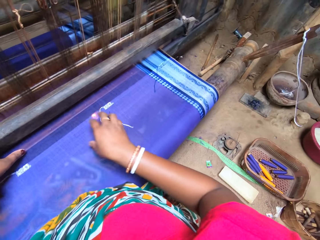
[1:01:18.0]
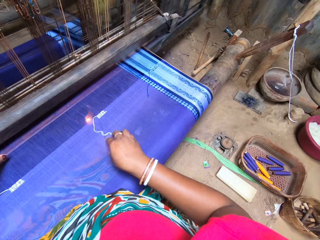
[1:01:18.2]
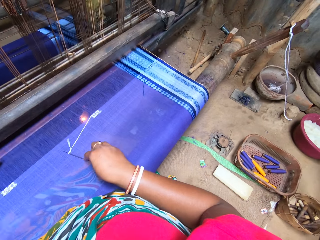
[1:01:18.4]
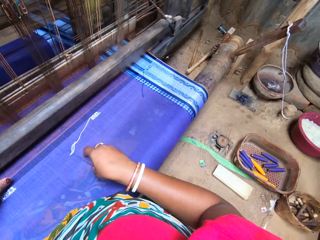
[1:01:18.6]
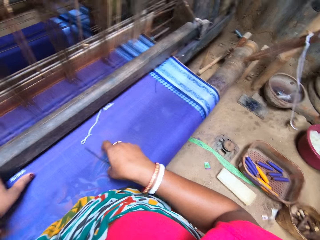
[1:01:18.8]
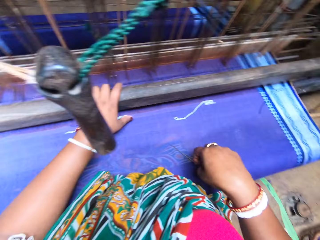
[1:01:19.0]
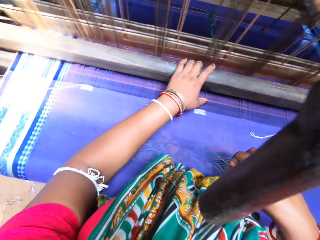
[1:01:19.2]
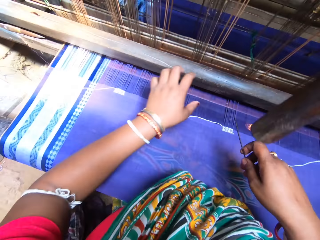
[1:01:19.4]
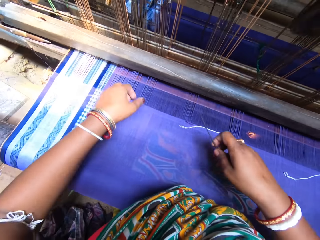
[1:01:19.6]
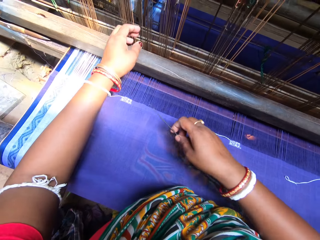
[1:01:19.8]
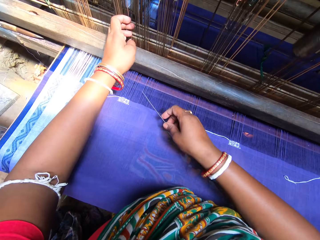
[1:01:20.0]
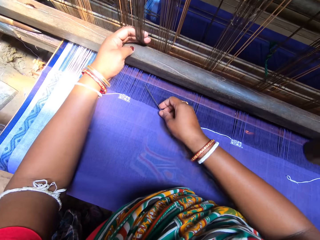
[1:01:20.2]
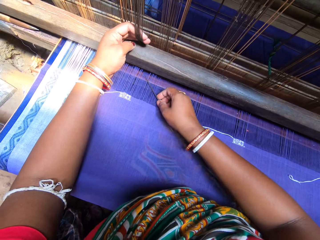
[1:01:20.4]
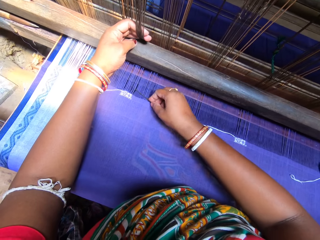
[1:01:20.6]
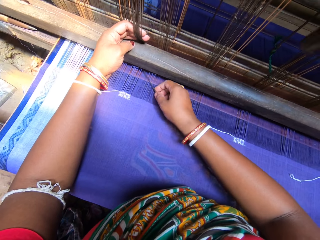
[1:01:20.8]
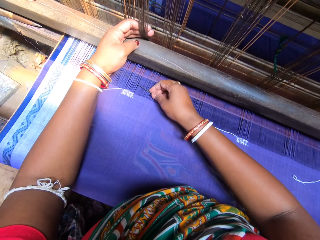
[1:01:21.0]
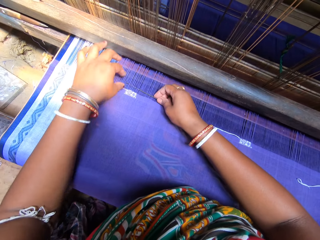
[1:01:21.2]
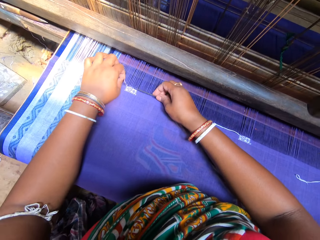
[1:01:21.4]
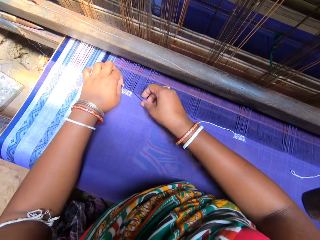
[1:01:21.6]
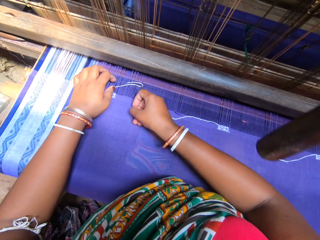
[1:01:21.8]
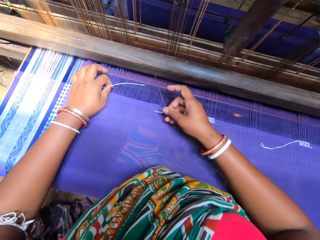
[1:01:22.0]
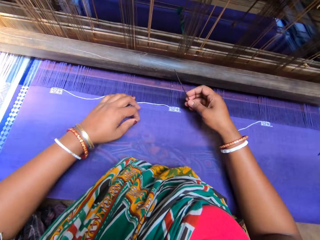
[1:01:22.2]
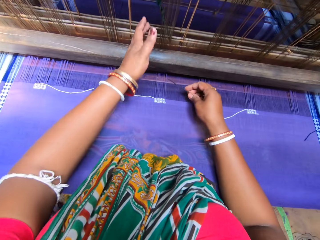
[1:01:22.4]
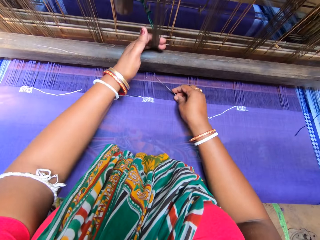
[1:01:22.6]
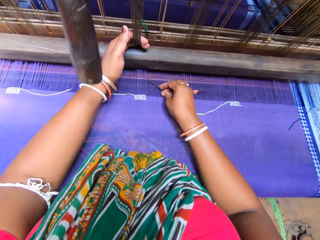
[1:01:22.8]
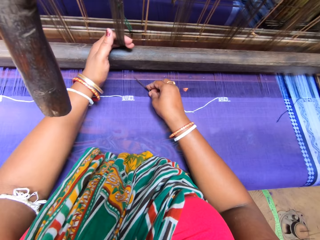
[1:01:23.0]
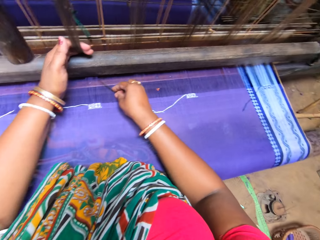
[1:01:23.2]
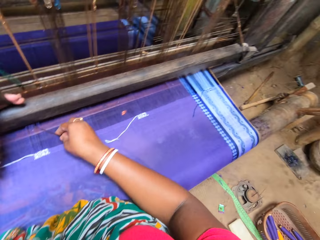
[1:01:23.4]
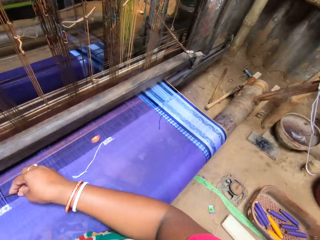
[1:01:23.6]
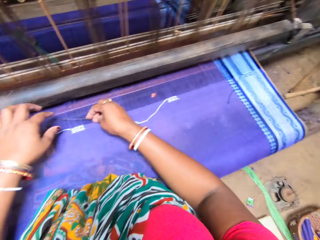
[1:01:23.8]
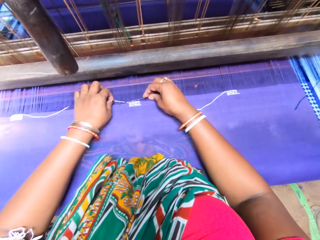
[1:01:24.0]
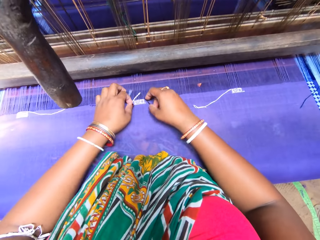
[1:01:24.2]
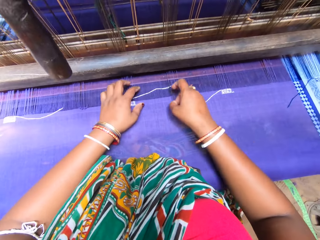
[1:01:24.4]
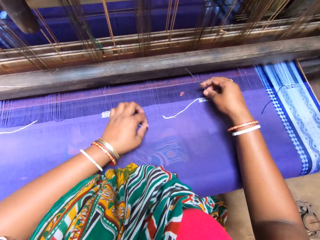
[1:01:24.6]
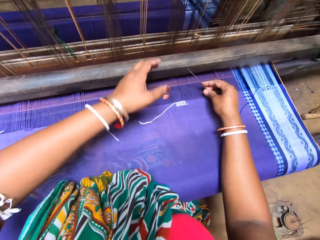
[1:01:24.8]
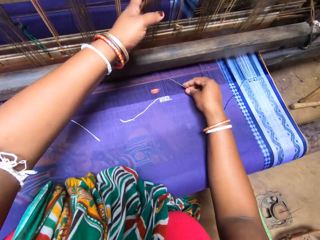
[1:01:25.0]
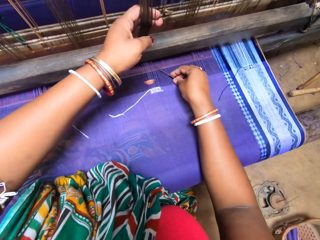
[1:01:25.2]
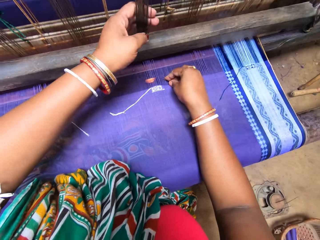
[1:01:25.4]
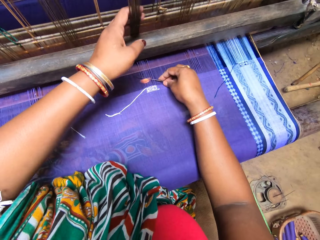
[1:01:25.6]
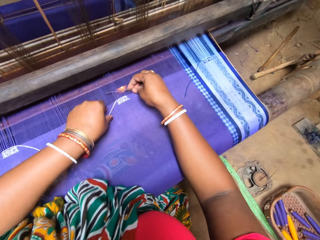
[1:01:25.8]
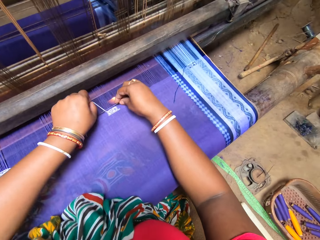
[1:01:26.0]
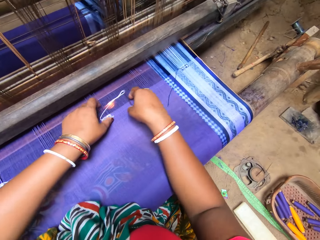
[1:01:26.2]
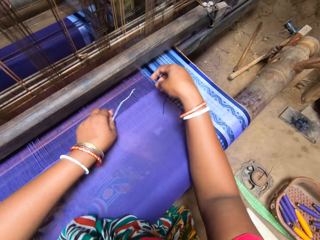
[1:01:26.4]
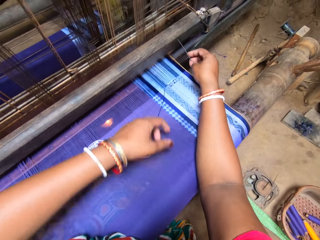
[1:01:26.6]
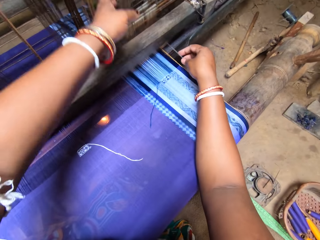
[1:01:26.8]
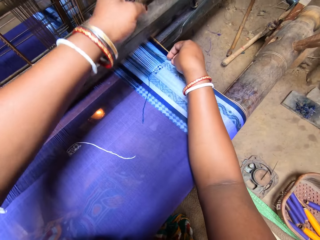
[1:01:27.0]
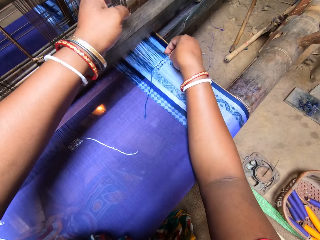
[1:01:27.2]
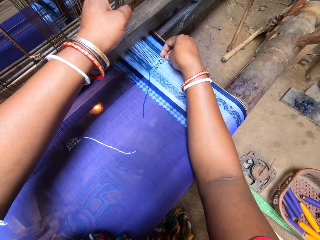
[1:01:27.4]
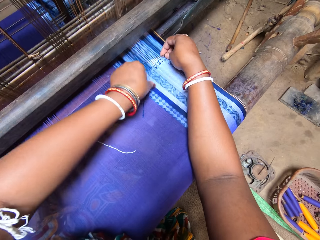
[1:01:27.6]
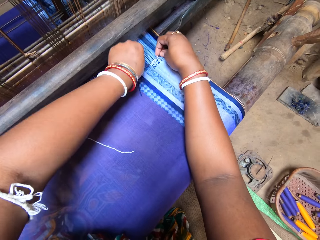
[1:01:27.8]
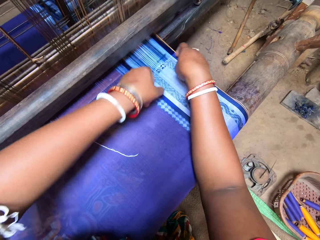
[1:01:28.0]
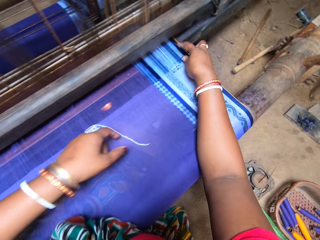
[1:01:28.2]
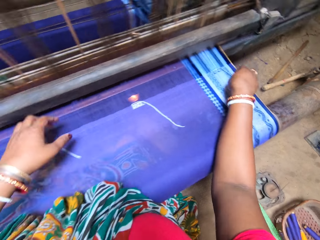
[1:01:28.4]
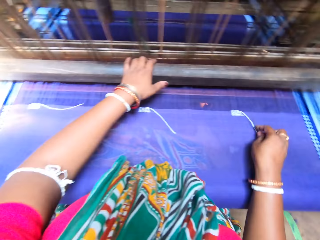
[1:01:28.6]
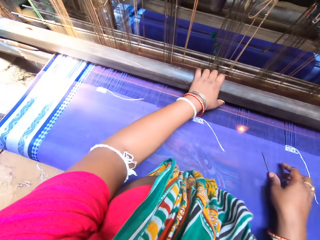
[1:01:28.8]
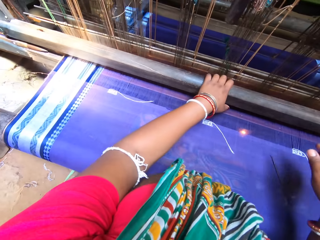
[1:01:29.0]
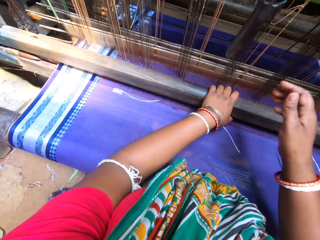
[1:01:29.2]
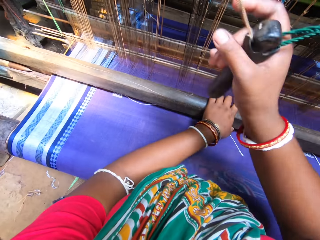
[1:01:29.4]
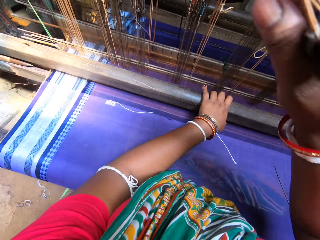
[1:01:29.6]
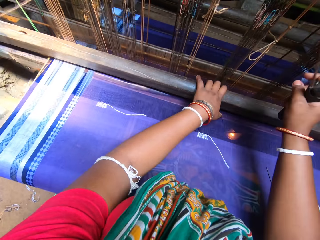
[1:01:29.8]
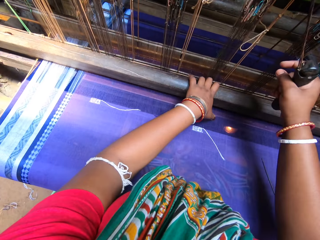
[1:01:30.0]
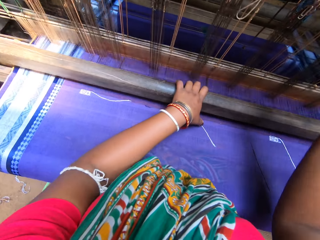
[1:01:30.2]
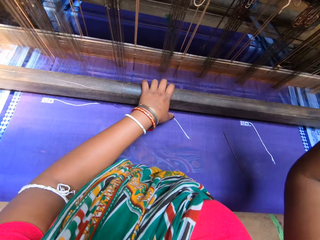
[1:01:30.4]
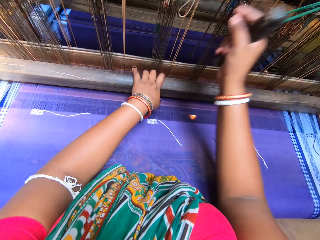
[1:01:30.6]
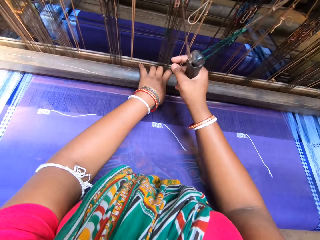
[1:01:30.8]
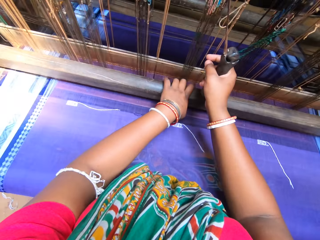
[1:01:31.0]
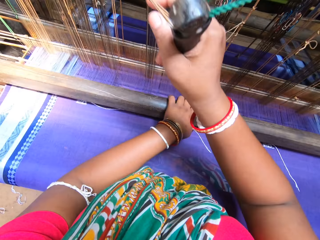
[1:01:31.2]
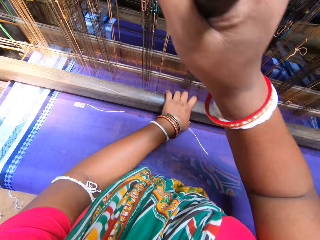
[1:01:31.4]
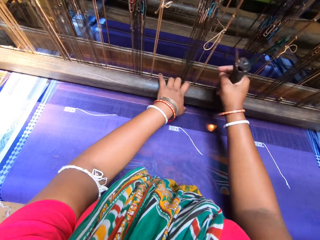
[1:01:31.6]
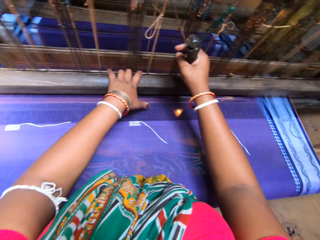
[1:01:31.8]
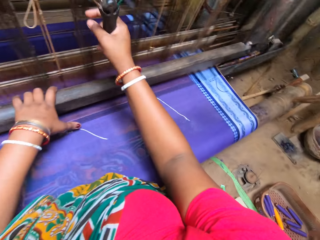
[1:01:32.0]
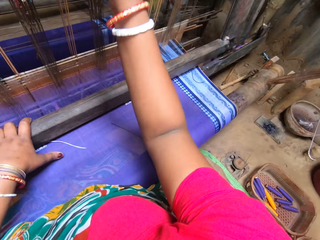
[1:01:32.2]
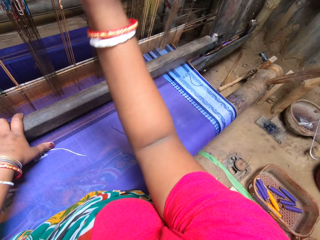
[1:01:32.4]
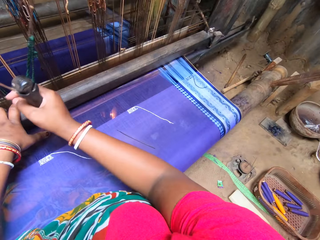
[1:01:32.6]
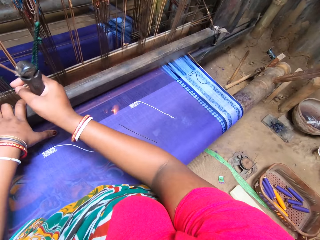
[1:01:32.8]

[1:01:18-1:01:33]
The camera wearer leaves the pulling part of the knitting machine. She picks up the needle from the mat with her right hand. She sorts the threads with the needle while holding the machine rope with the other hand. She twists the threads on the mat in the mat weaving machine with the needle in her right hand. She puts the needle in the knitting thread. She sorts the threads with the needle while holding the machine rope with the other hand. She puts the needle in the knitting thread. She sorts the threads with the needle while holding the machine rope with the other hand. She puts the needle in the knitting thread. She drops the needle on the mat with her right hand. She operates the mat weaving machine with both hands. She holds parts of the knitting machine with both hands. She knits the clothing pulling and pushing parts of the knitting machine.

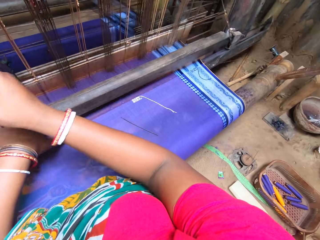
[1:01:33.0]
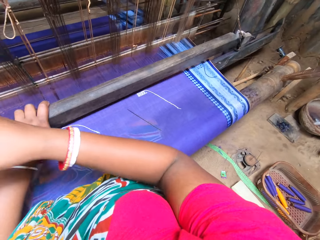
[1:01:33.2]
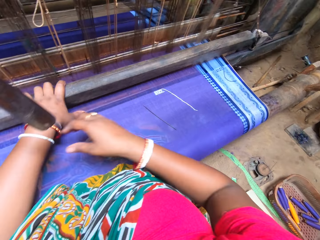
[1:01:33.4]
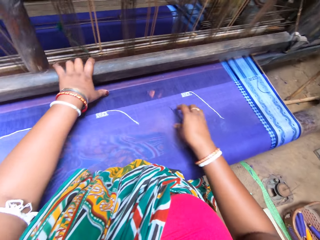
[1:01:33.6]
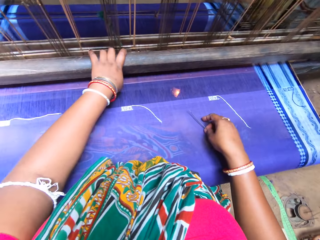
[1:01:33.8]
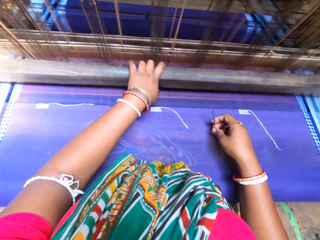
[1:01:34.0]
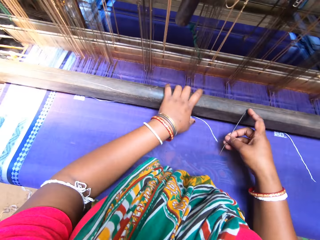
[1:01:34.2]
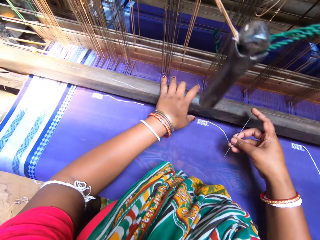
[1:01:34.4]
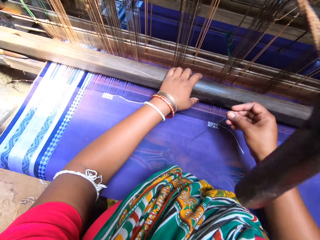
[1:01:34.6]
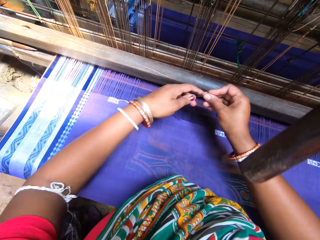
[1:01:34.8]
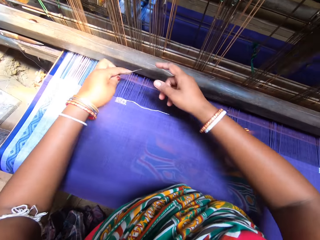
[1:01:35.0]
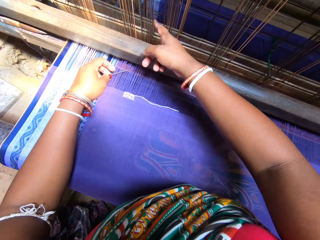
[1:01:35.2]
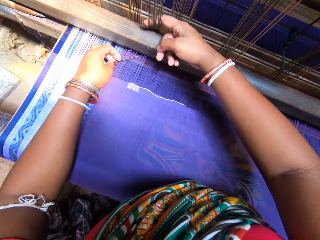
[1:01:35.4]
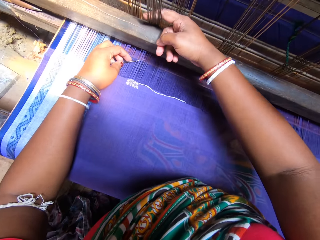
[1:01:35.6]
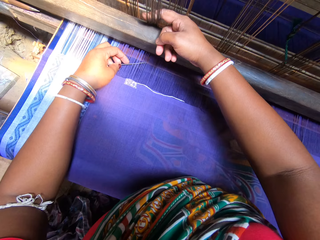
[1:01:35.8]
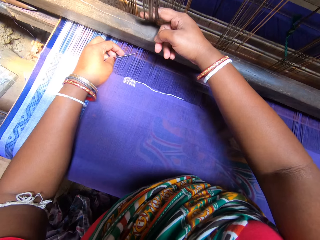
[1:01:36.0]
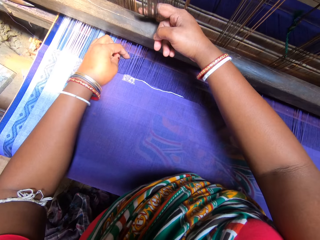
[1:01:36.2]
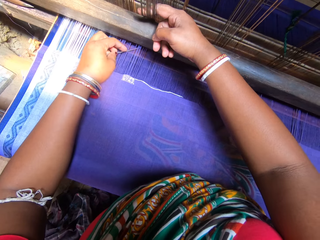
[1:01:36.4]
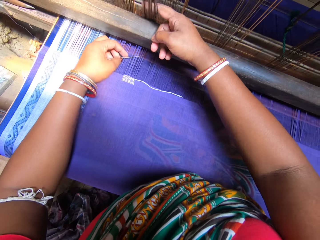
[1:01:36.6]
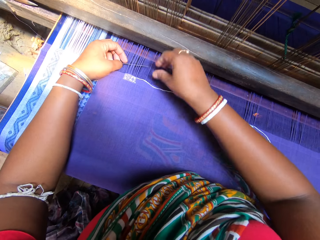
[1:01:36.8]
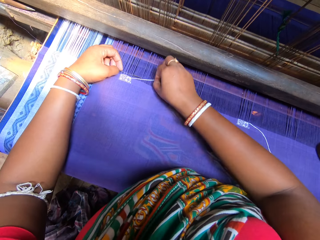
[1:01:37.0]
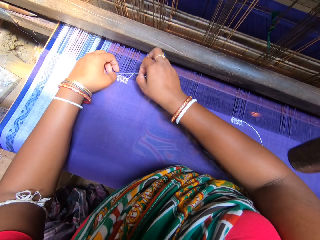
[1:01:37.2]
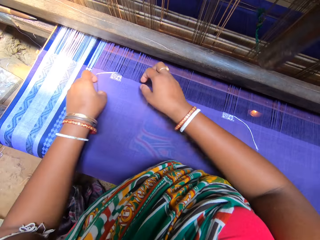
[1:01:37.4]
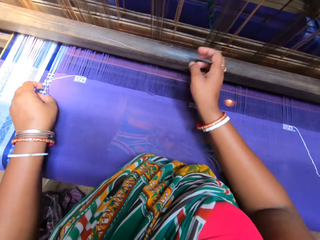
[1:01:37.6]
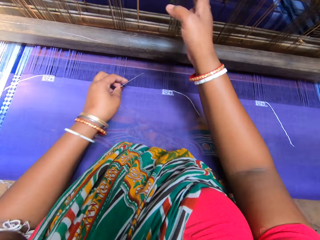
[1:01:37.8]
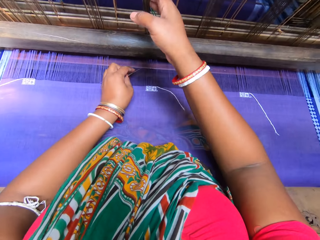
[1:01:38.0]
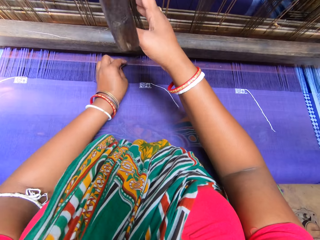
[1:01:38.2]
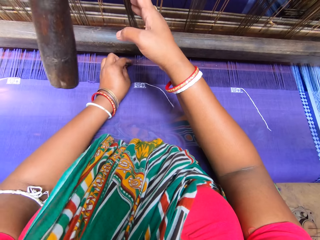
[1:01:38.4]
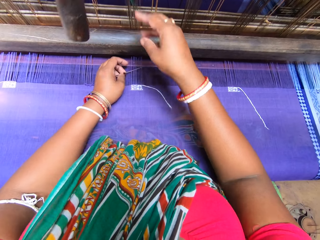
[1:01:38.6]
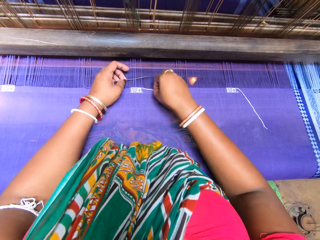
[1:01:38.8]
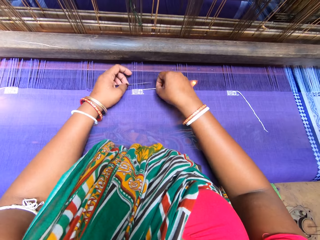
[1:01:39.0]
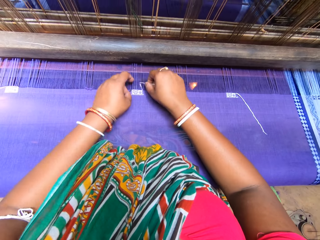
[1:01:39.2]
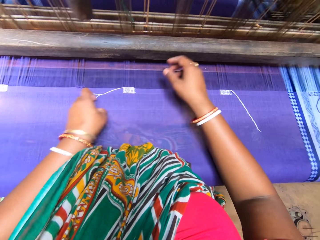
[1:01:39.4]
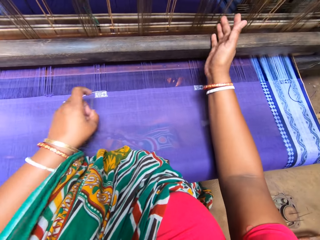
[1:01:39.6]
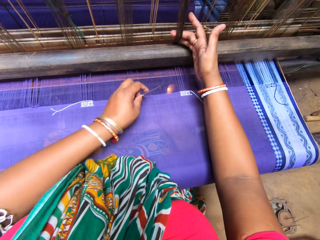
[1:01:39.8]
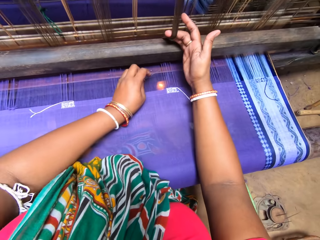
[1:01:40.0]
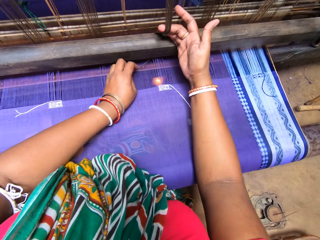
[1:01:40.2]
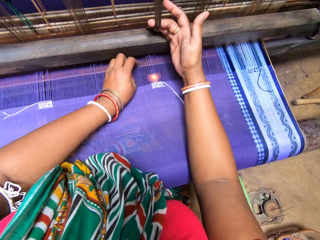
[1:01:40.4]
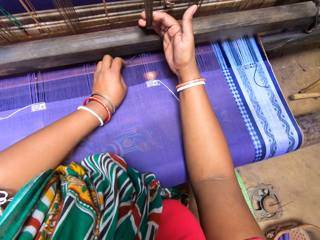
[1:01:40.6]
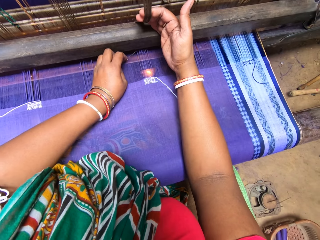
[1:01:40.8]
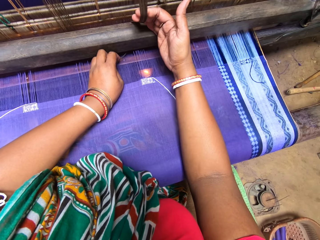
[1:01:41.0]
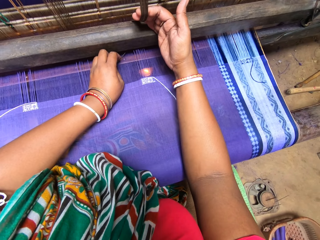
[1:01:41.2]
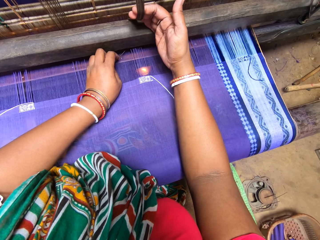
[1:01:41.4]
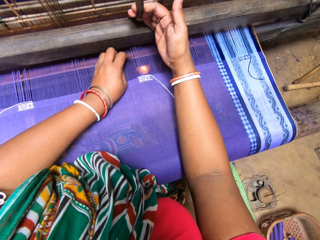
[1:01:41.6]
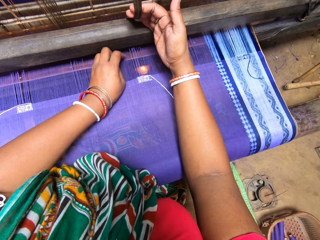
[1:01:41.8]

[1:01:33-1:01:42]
The camera wearer leaves the pulling part of the knitting machine. She picks up the needle from the mat with her right hand. She passes the needle from her right hand to her left hand. She sorts the threads with the needle while holding the machine rope with the other hand. She twists the threads on the mat in the mat weaving machine with the needle in her left hand. She puts the needle in the knitting thread. She sorts the threads with the needle while holding the machine rope with the other hand. She puts the needle in the knitting thread. She sorts the threads with the needle while holding the machine rope with the other hand.
